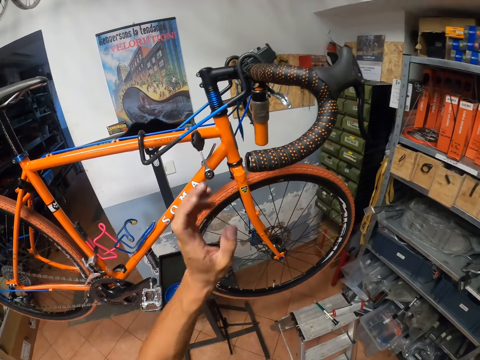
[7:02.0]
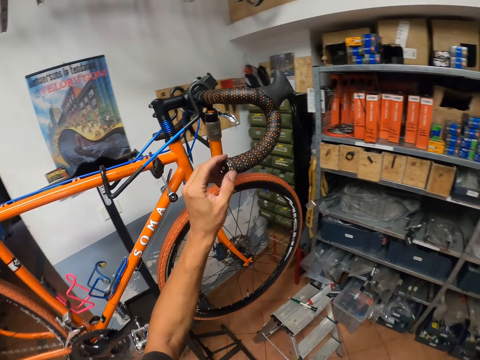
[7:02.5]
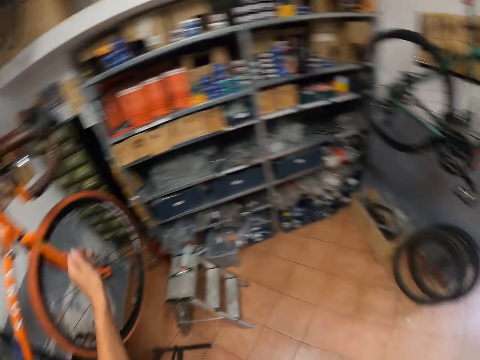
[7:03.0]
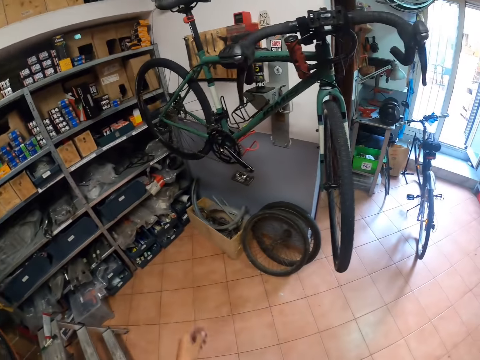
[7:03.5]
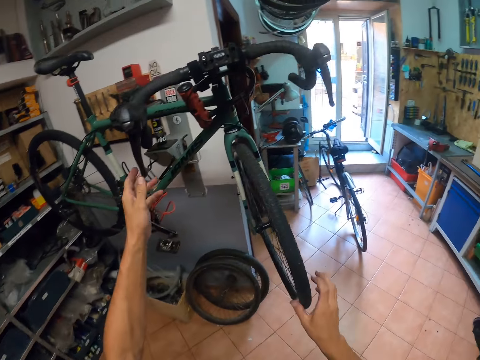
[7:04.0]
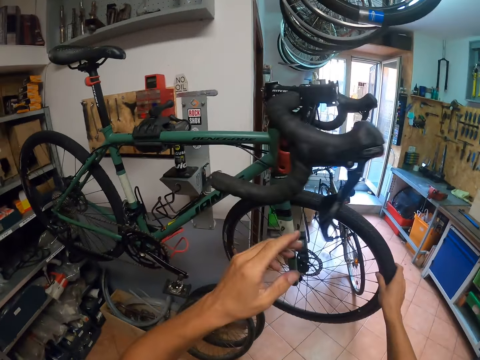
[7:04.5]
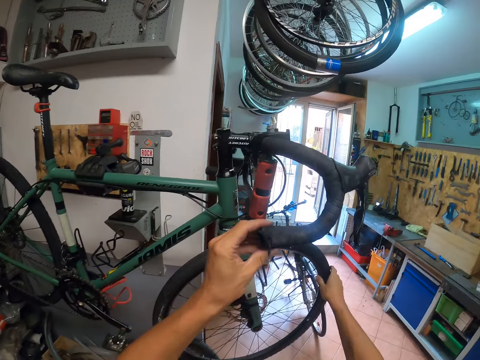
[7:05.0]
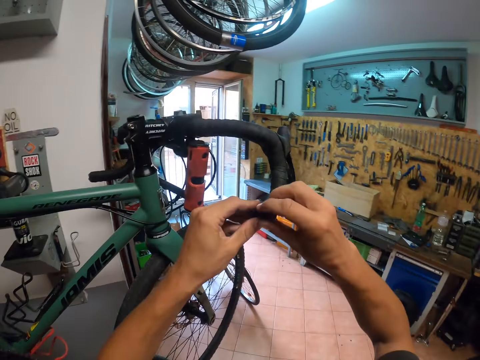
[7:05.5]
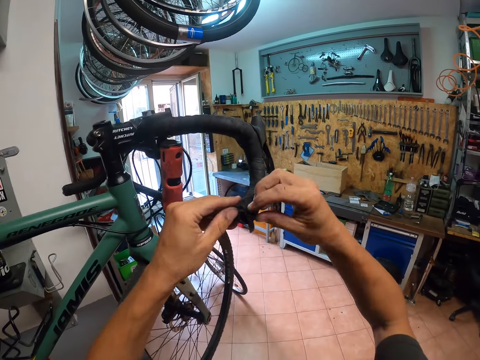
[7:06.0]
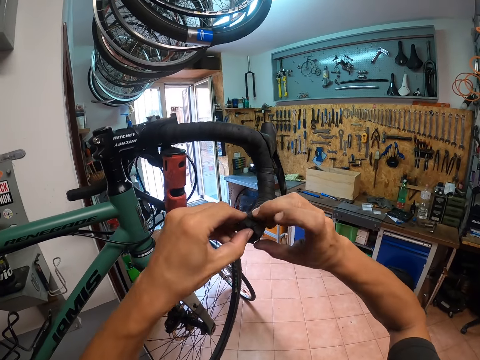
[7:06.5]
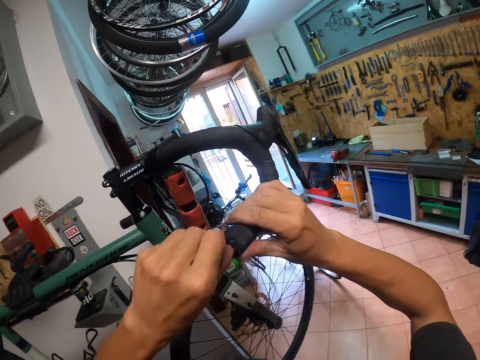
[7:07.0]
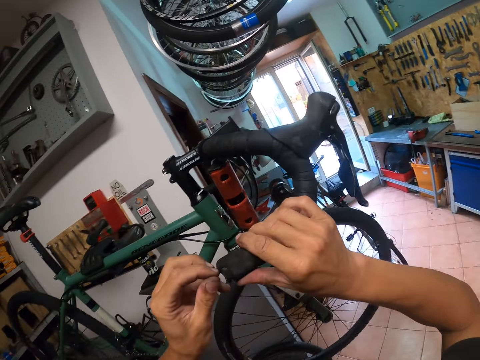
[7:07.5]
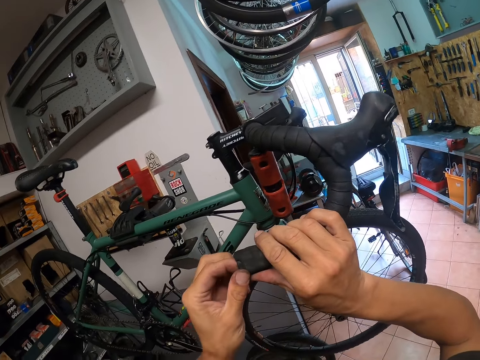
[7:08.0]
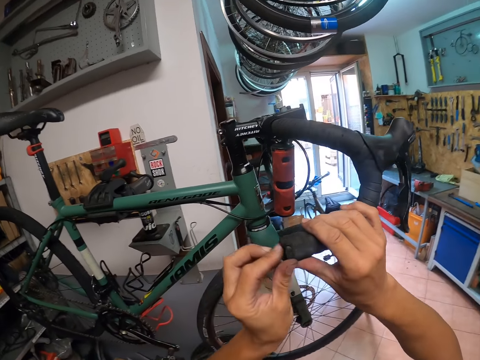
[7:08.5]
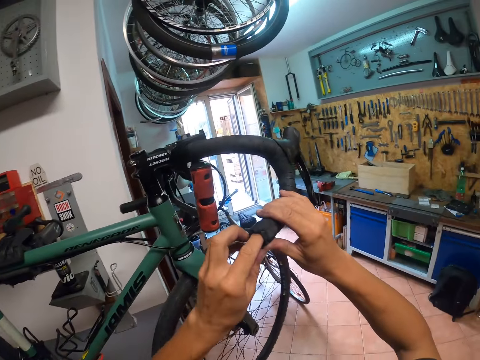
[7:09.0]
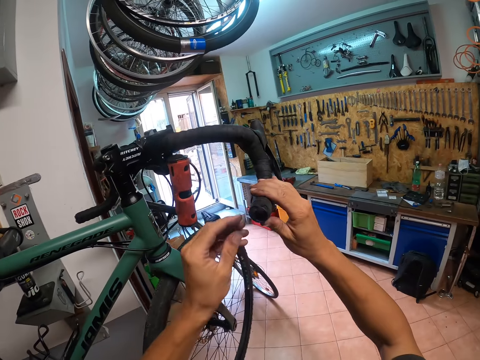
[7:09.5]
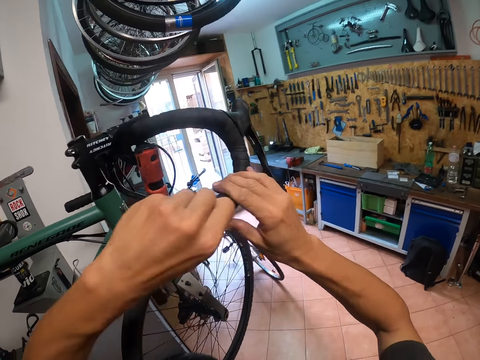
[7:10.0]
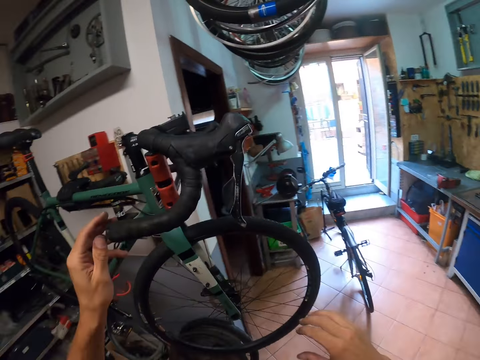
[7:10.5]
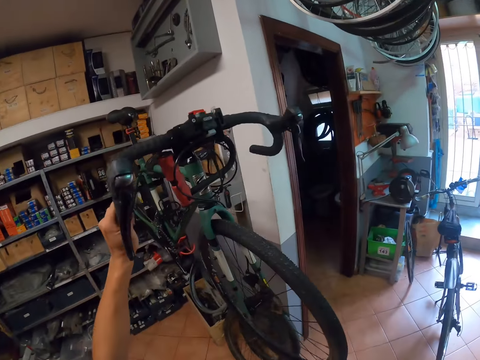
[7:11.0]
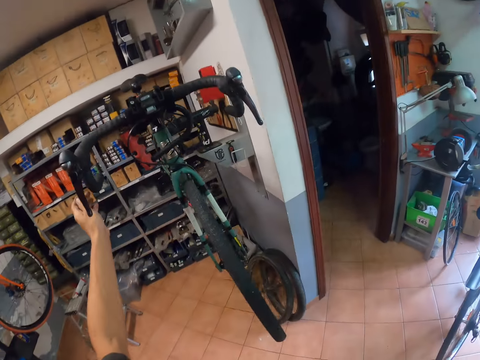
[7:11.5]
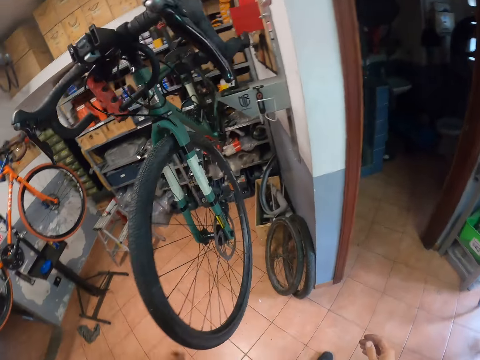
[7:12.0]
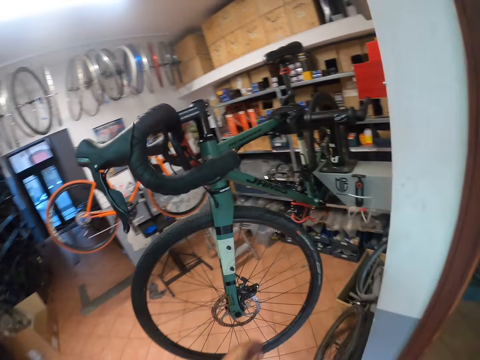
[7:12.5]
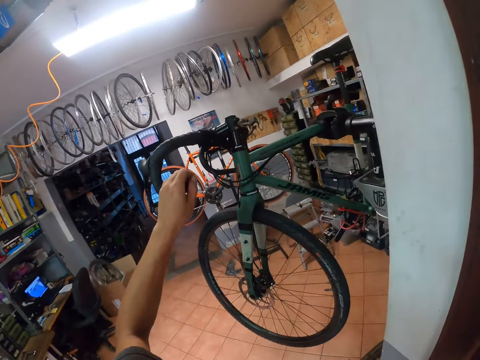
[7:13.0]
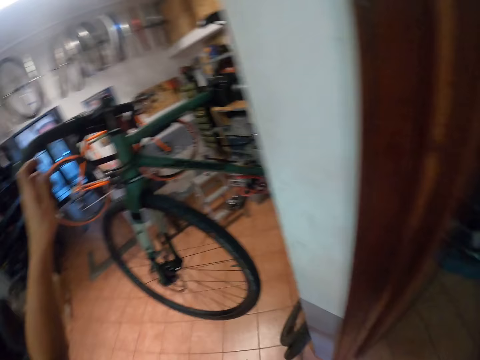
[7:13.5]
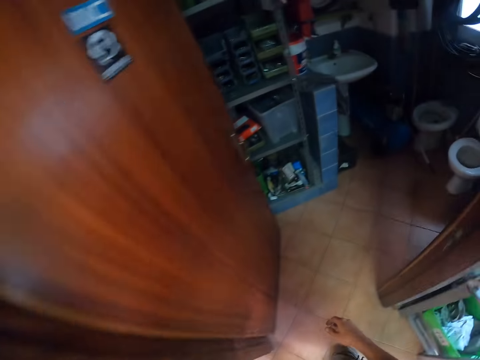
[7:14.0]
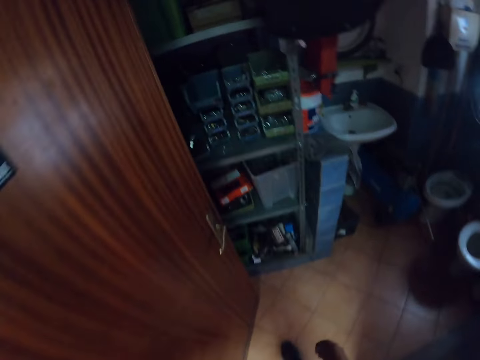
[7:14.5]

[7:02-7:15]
The camera wearer holds the handle bar grip of the bicycle with his left hand. He adjusts a tire of the bicycle with his right hand. He turns the bicycle. He holds the handle bar grip of the bicycle with his left hand. He holds the handle bar grip of the bicycle with both hands. He fixes a bolt on the handle bar grip with his left hand. He moves around. He holds the handle bar grip of the bicycle with his left hand.

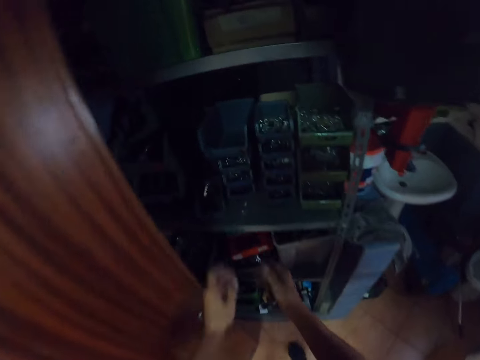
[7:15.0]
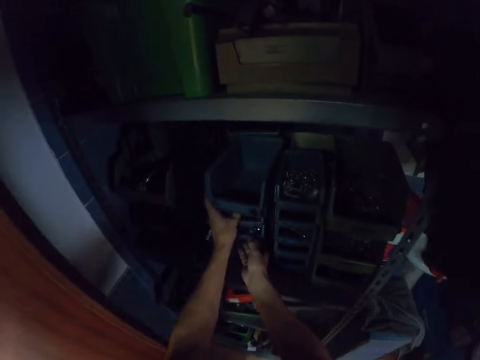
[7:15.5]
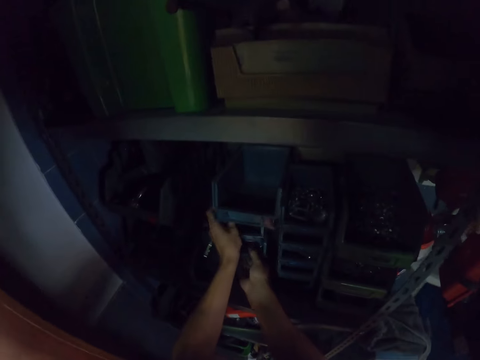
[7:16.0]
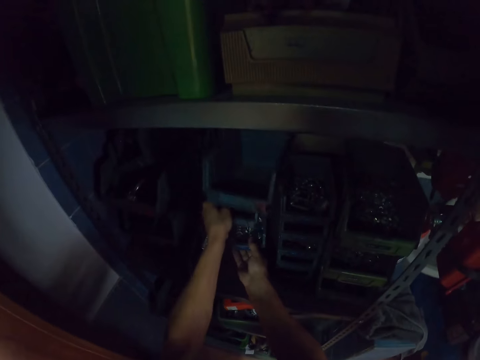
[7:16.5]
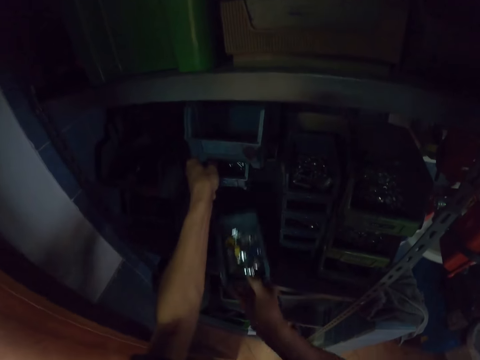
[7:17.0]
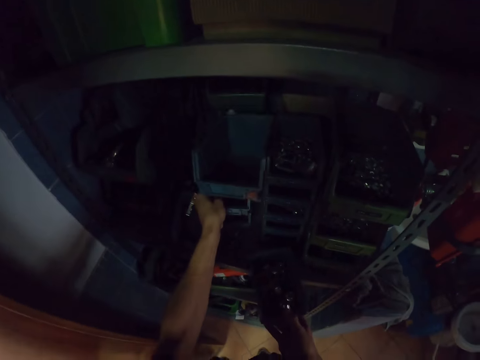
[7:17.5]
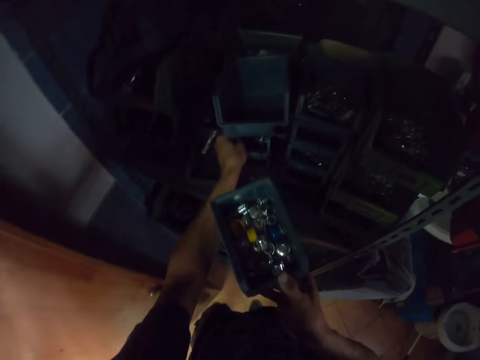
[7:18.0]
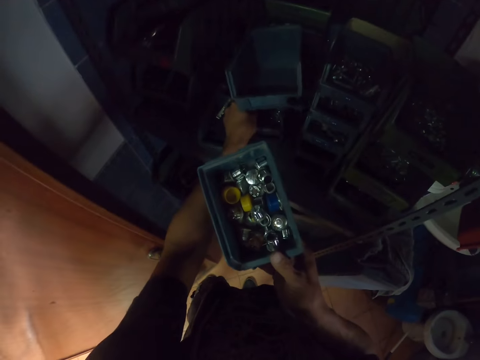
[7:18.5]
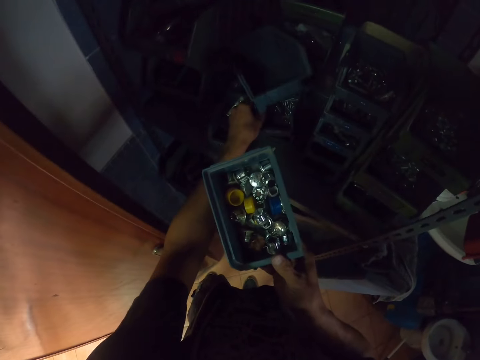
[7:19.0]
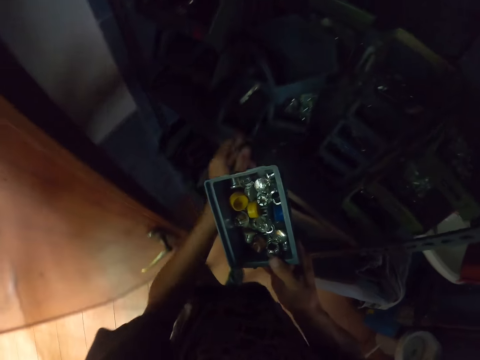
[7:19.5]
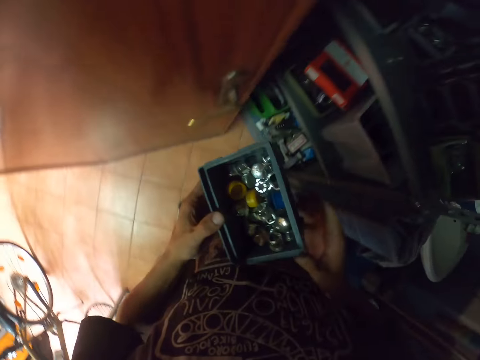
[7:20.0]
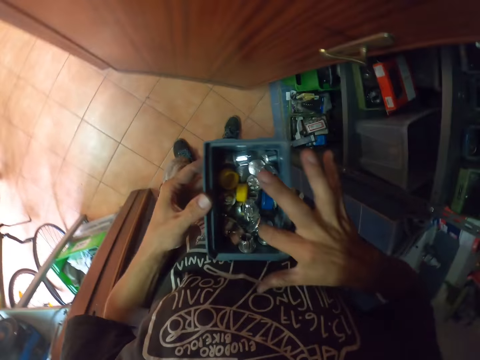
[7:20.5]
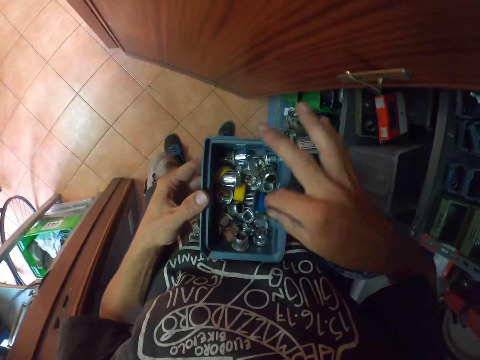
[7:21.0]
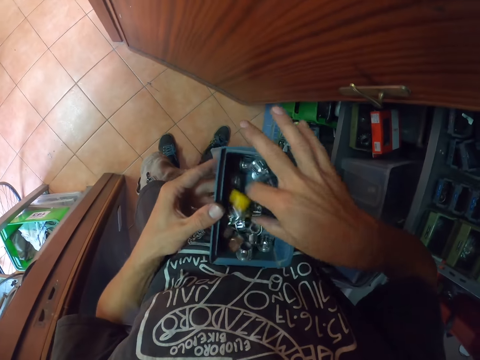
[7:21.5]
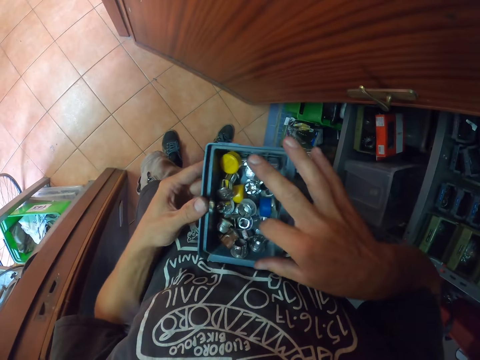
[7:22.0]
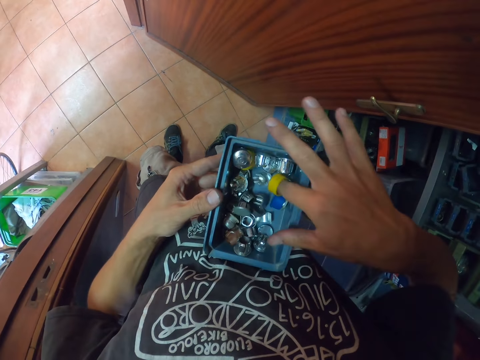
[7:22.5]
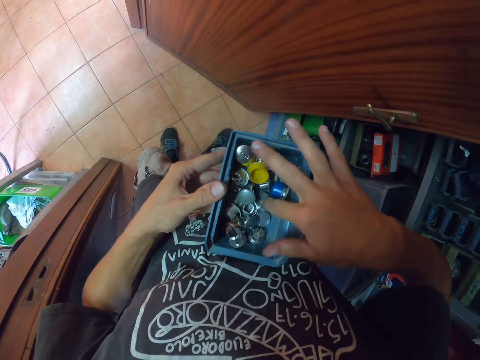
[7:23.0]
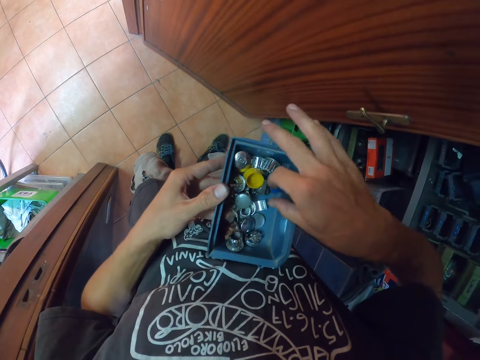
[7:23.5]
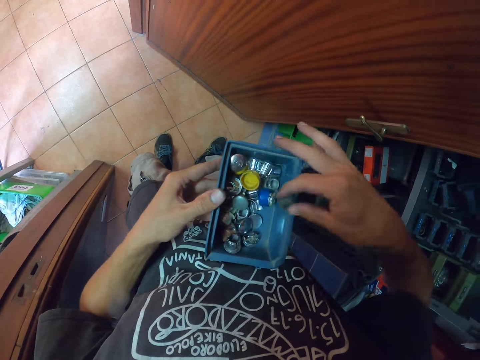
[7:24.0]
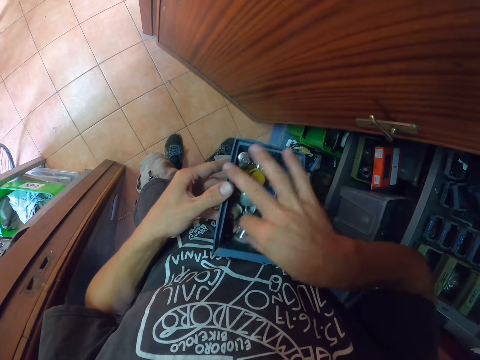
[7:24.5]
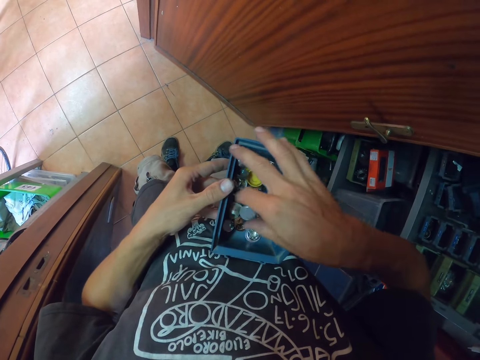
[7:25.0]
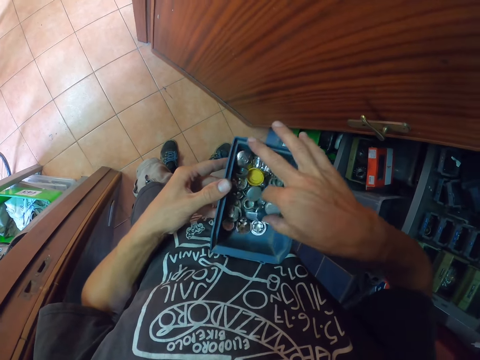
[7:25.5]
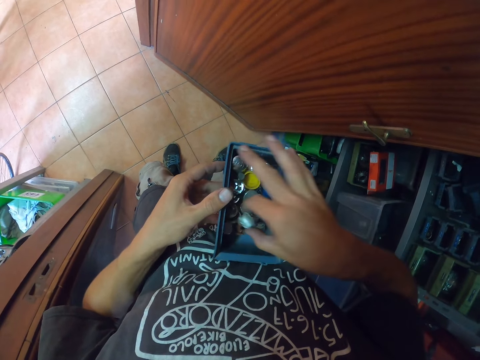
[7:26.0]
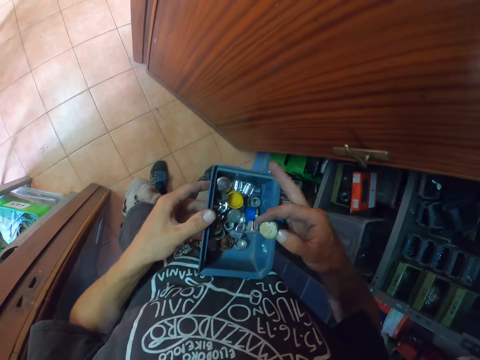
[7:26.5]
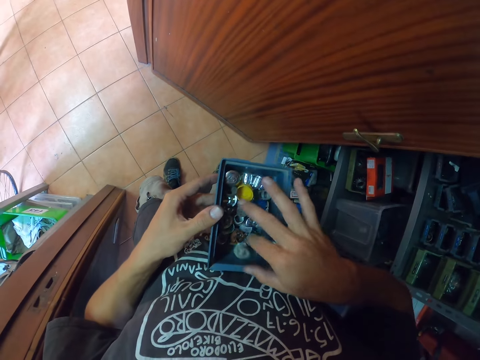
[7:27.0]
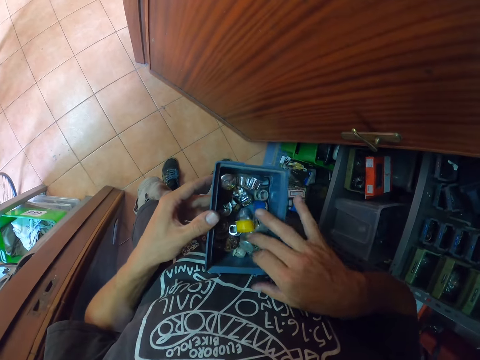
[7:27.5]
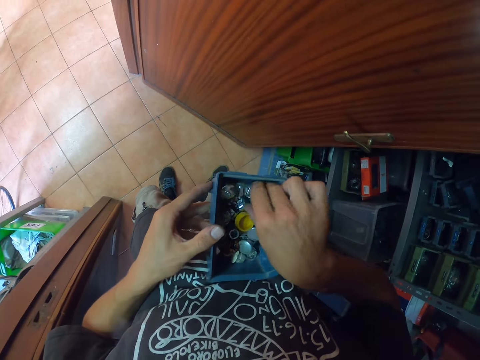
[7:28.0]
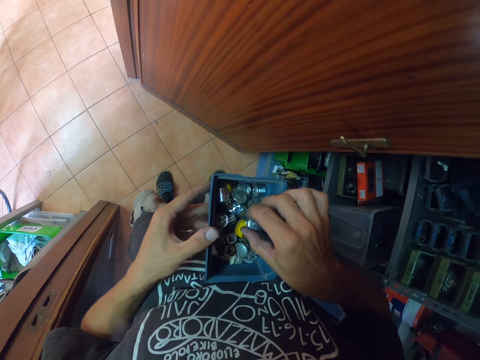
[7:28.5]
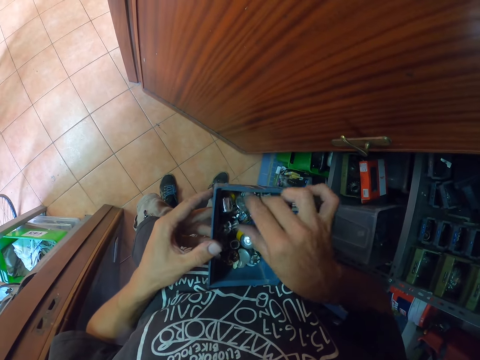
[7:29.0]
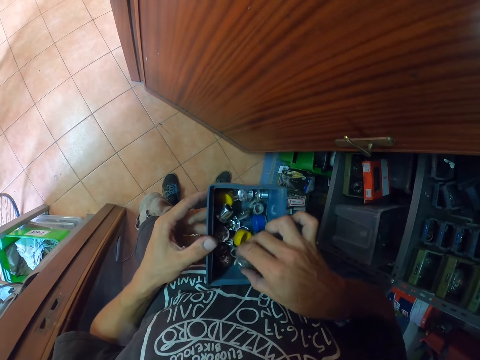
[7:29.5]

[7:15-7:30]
The camera wearer walks towards an inner chamber in the workshop. He lifts a drawer in the shelf with his left hand. He holds the tool boxes. He picks up a tool box from the shelf with his right hand. He looks at the tool box. He holds the tool box with both hands. He looks into the tool box. He searches for a bolt in the tool box with his right hand. He takes something.
